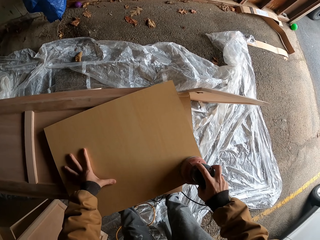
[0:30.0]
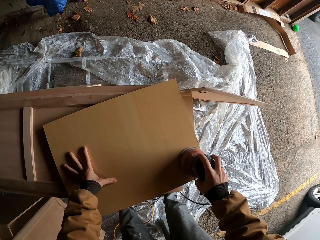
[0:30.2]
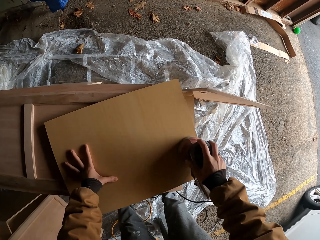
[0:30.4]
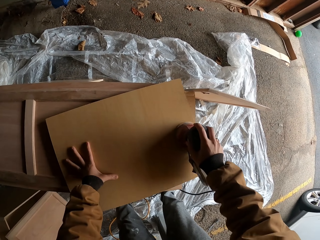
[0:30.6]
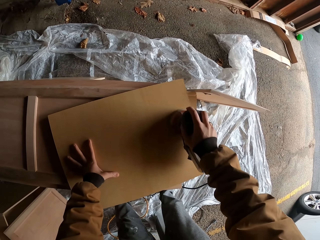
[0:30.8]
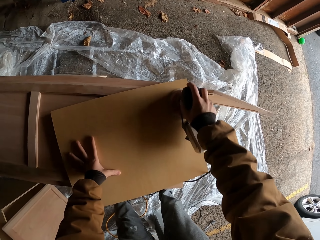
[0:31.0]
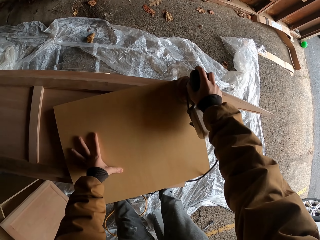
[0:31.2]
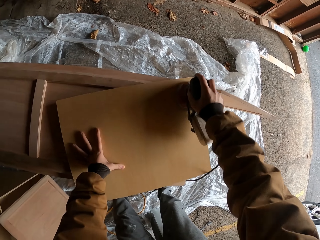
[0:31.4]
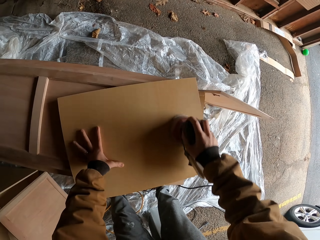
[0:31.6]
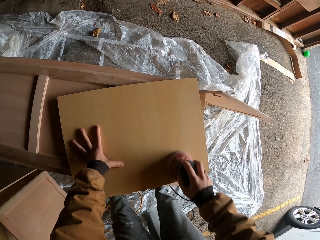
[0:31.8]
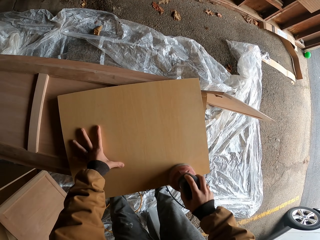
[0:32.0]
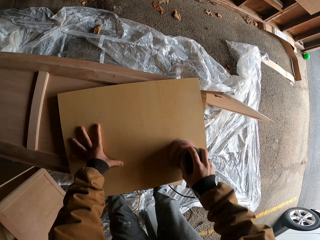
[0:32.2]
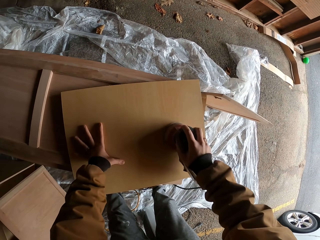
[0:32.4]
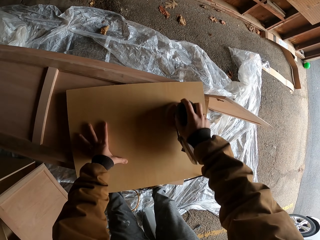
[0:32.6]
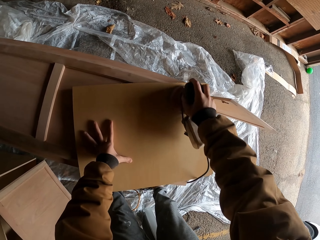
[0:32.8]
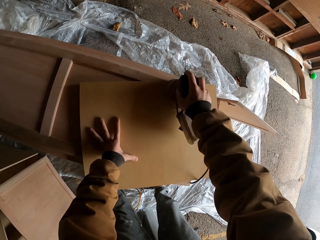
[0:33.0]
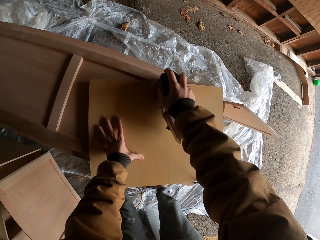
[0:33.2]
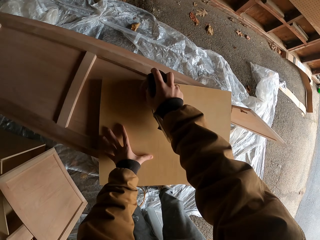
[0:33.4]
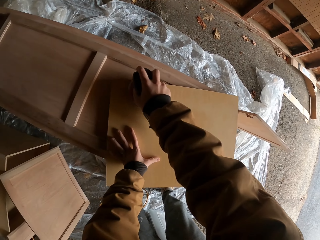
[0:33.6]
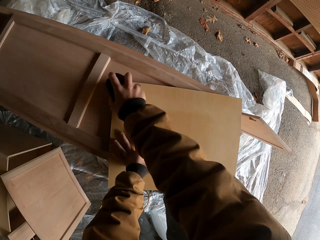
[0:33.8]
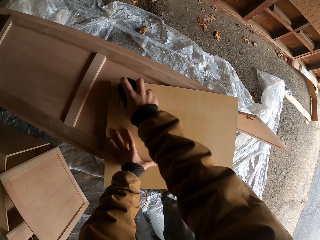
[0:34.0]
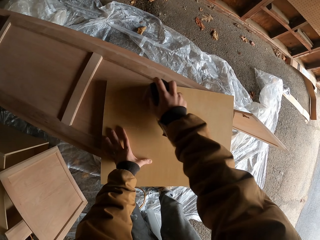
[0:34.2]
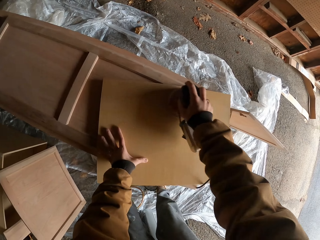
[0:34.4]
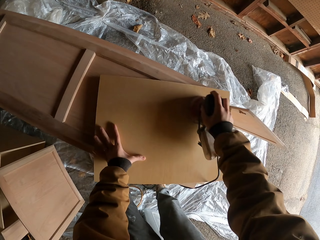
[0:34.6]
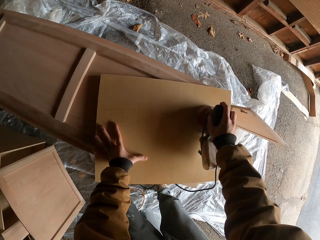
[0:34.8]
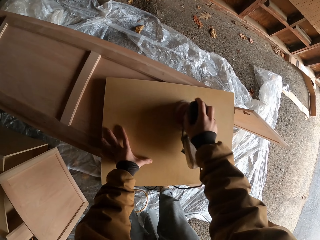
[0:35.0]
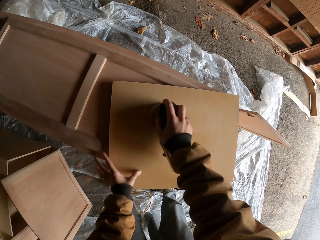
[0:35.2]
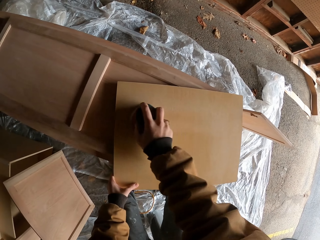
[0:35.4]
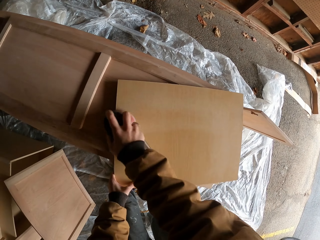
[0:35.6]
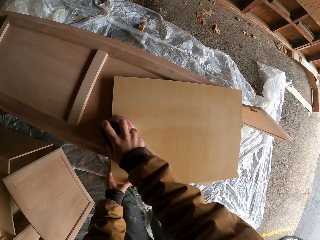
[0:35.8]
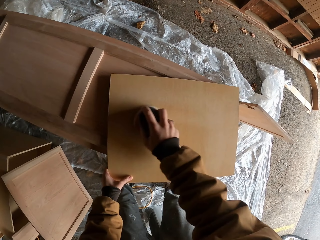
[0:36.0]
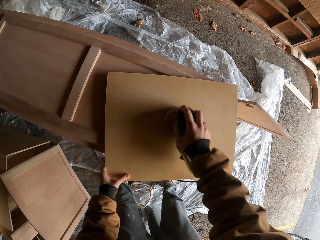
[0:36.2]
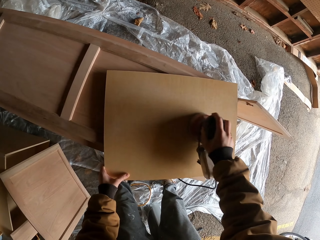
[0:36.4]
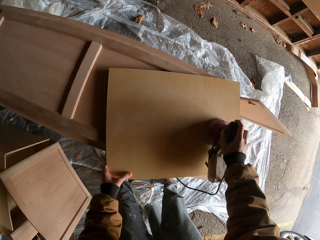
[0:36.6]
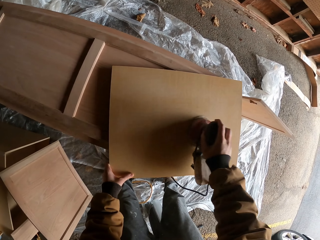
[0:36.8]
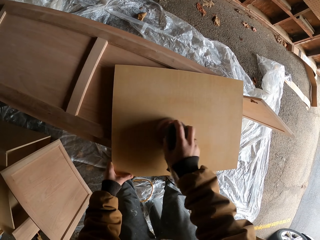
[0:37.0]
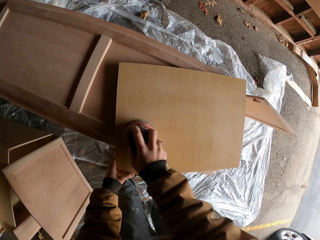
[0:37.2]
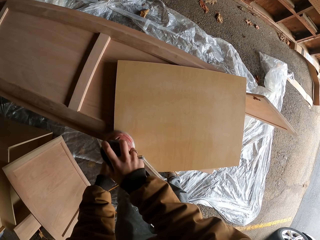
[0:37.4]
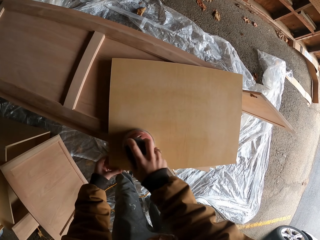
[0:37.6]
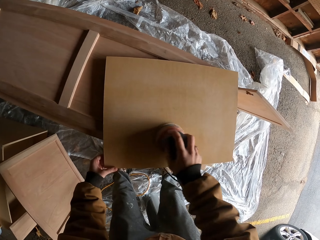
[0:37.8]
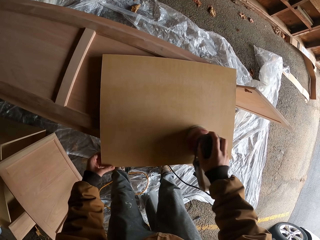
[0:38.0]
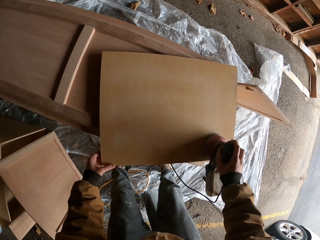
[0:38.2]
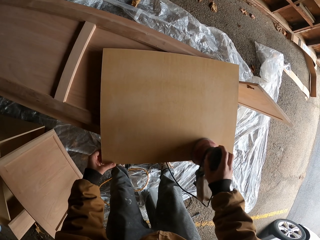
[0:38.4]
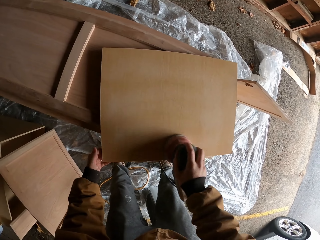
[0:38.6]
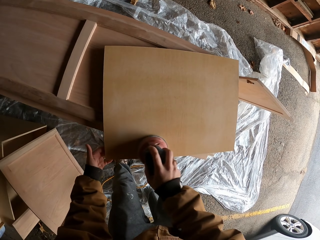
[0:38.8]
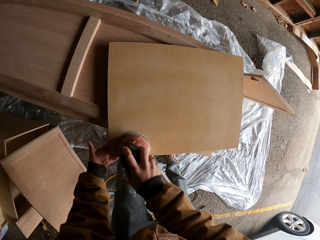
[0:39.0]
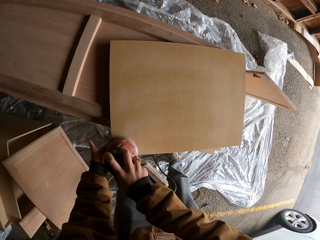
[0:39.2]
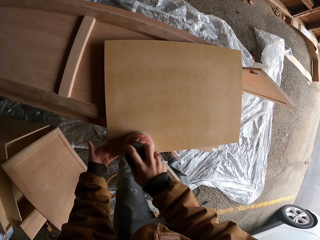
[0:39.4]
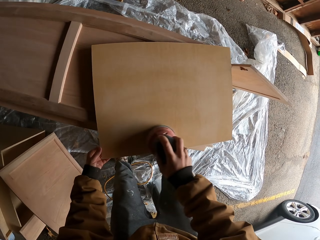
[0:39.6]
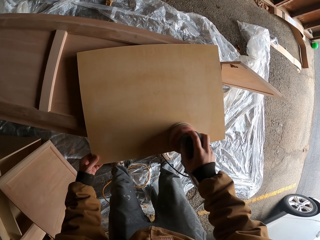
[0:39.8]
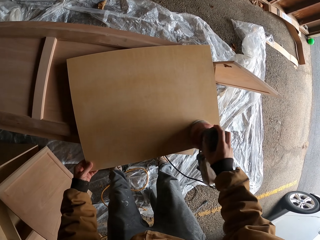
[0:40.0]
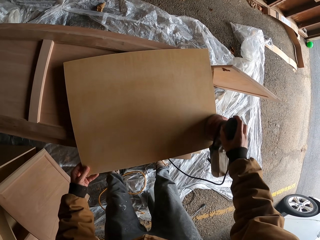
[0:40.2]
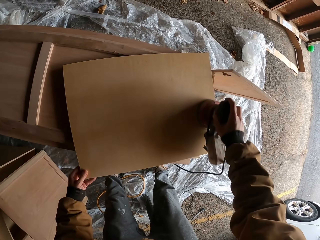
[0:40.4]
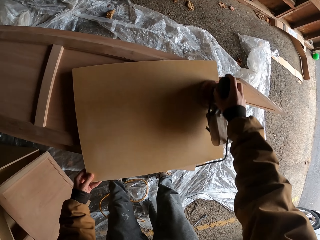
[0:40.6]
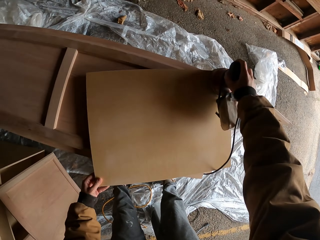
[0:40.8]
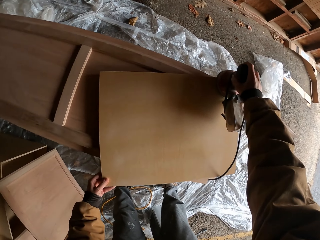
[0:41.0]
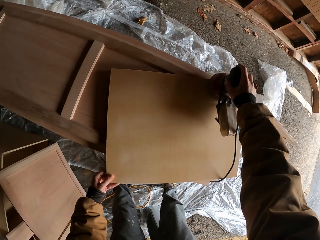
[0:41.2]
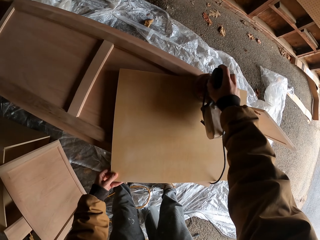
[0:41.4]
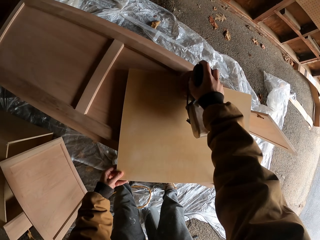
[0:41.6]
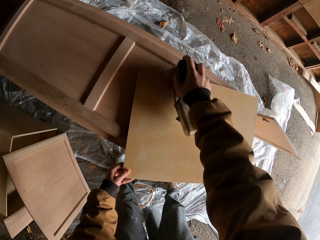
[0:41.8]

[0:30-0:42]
The camera wearer polishes the wood. They hold the wood with the left hand. They polish the wood.

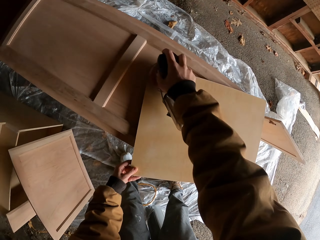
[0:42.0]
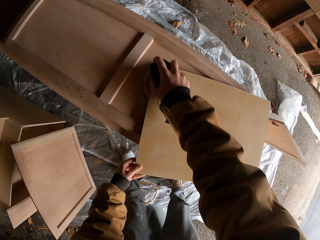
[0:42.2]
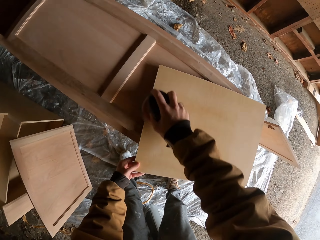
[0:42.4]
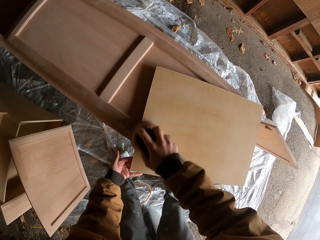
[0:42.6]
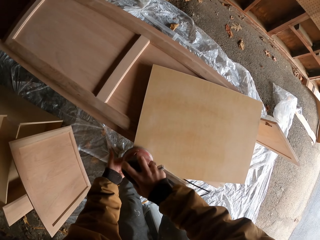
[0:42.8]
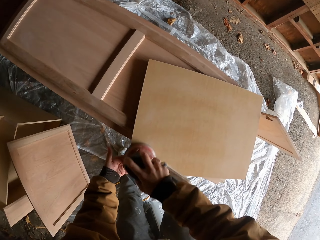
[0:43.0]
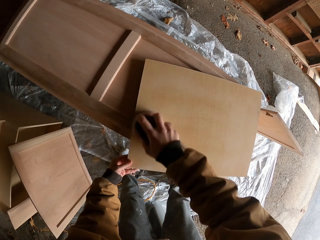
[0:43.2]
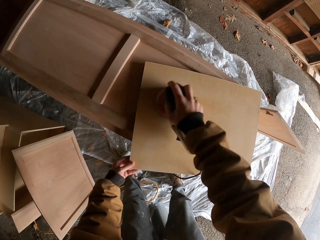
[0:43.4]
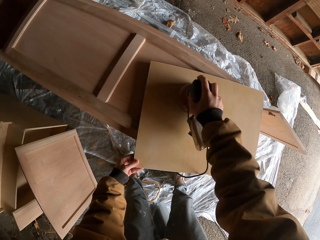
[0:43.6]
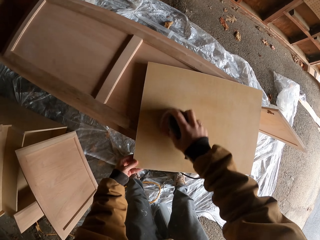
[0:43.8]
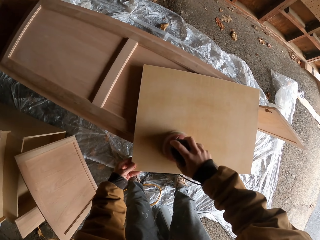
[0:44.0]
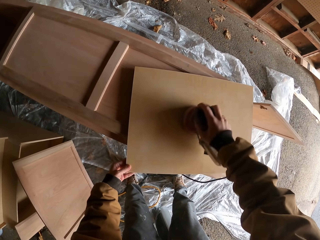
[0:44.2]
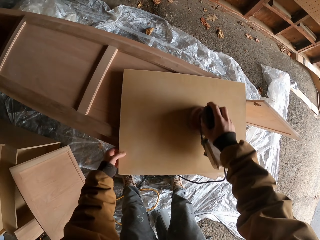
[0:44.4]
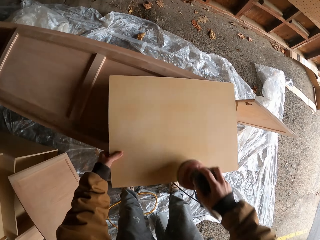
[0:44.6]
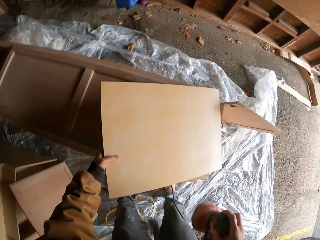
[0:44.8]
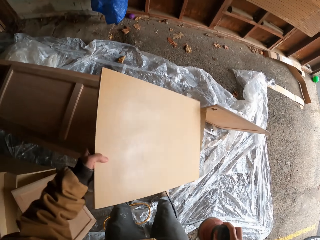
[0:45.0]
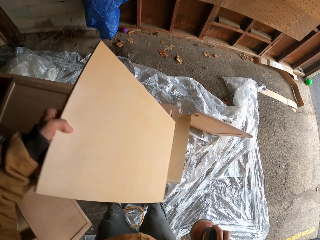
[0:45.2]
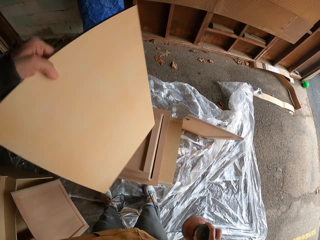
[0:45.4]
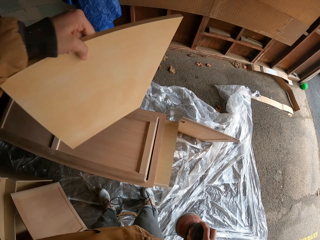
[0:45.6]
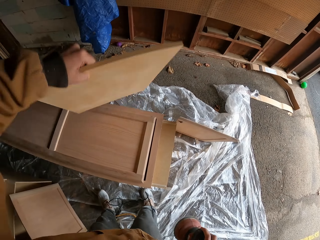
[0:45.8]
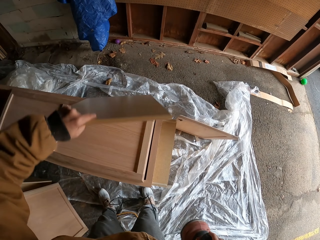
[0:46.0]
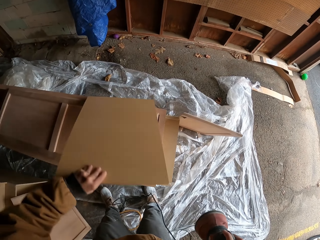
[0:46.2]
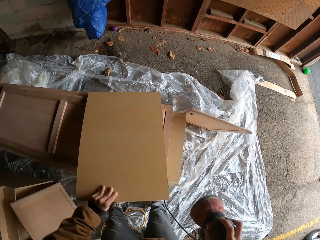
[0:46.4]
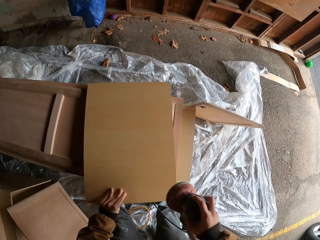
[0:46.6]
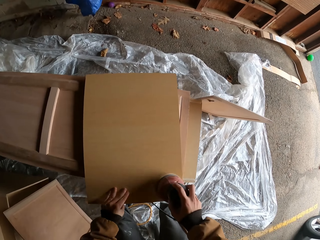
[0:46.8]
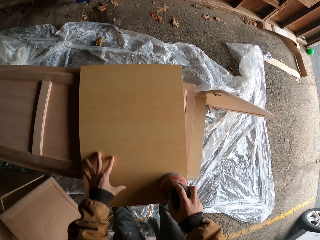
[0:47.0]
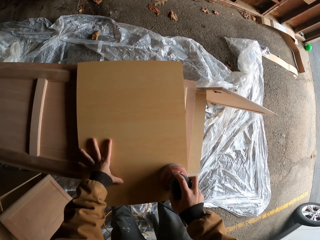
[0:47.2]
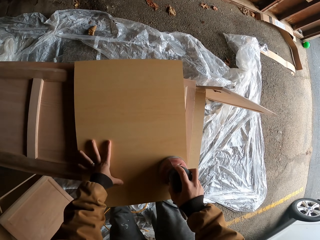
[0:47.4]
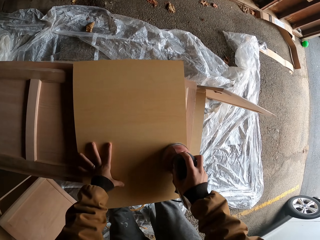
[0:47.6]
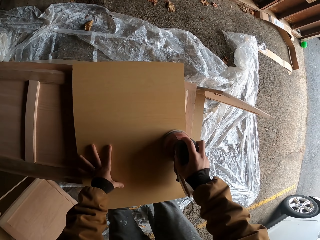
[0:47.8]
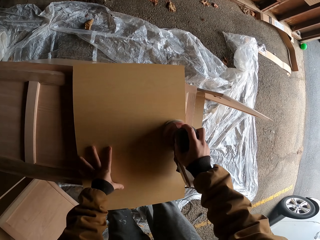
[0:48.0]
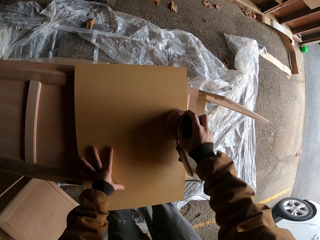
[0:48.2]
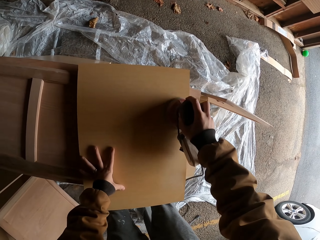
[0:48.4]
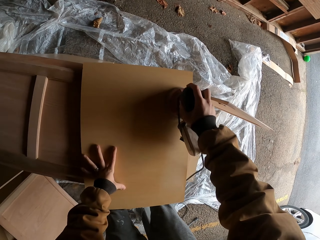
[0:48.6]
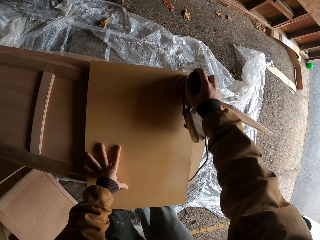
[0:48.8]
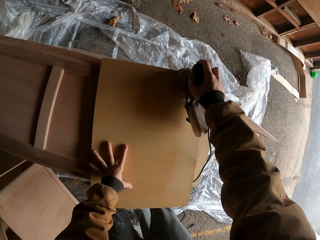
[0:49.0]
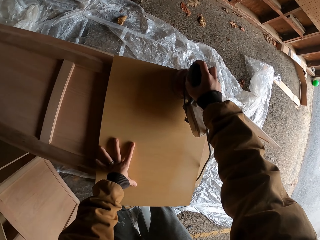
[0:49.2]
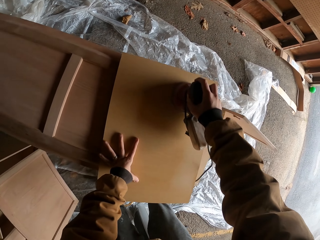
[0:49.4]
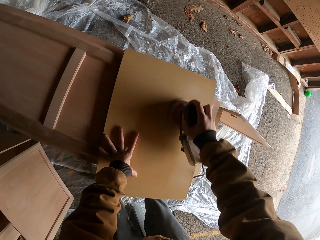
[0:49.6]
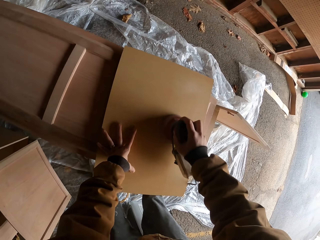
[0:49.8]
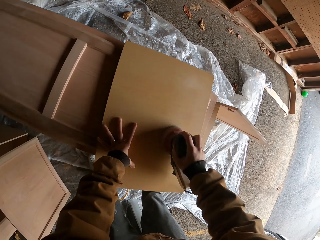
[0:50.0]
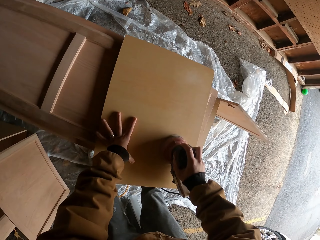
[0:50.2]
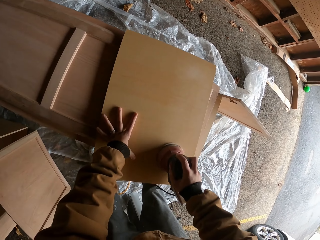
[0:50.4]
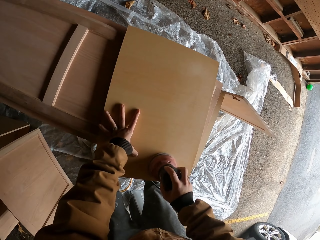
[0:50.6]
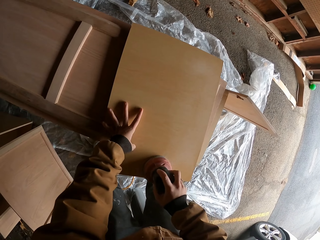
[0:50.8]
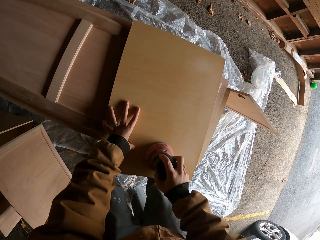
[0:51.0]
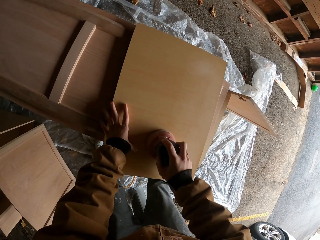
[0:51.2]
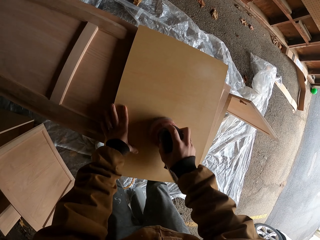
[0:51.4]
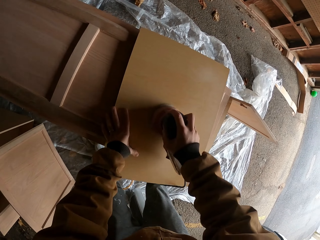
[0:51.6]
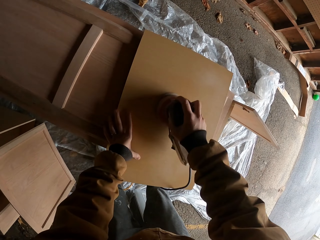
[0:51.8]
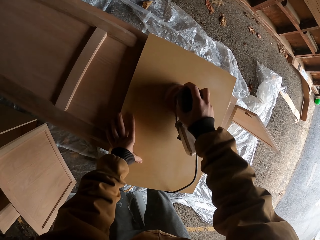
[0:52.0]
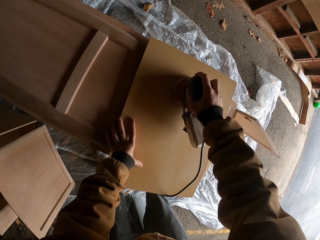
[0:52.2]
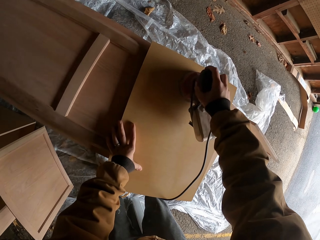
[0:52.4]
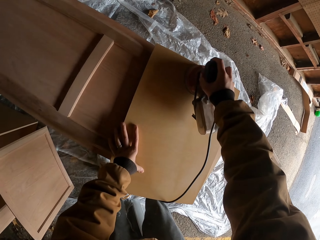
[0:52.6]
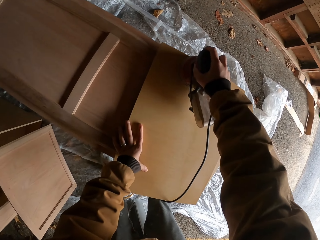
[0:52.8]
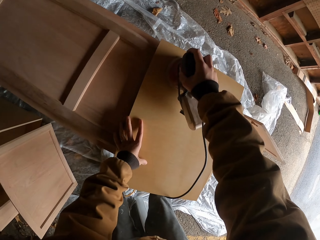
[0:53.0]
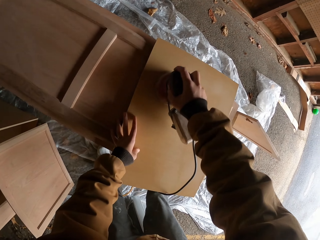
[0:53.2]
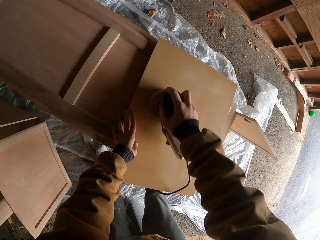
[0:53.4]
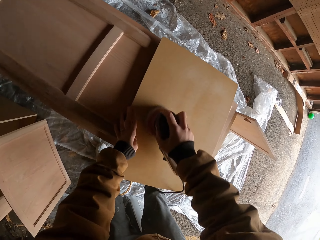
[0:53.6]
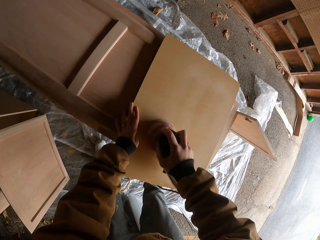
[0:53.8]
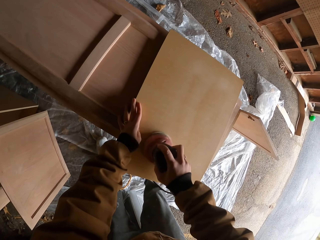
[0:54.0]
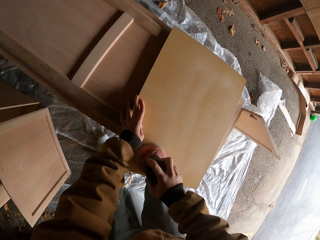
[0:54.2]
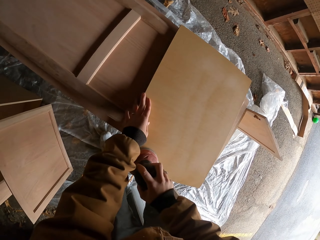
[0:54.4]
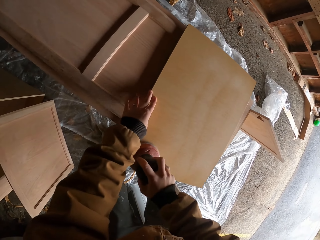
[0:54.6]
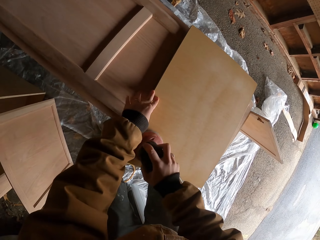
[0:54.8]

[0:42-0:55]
The camera wearer turns the wood. They polish the wood. They hold the wood with the left hand. They polish the wood.
